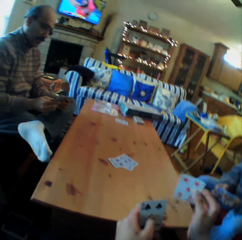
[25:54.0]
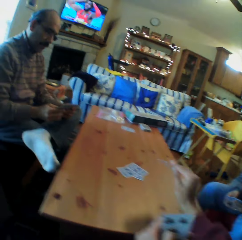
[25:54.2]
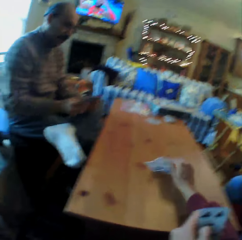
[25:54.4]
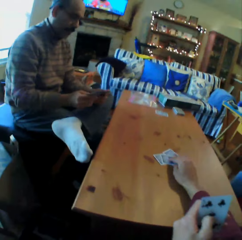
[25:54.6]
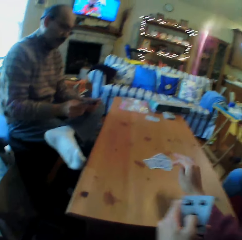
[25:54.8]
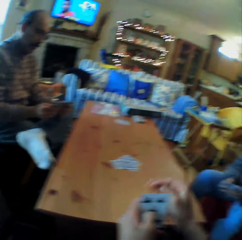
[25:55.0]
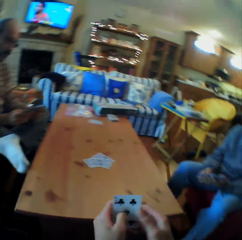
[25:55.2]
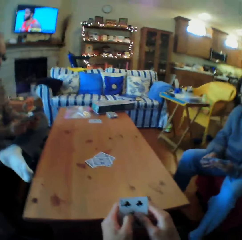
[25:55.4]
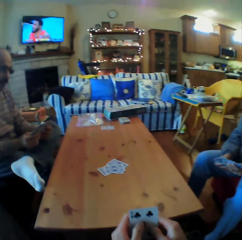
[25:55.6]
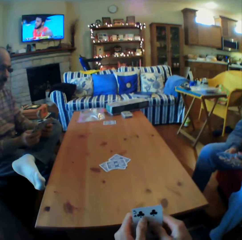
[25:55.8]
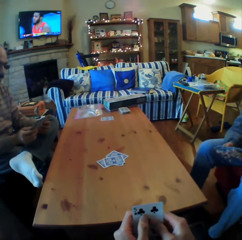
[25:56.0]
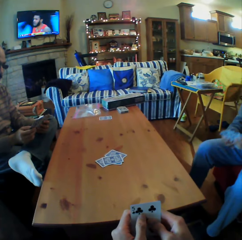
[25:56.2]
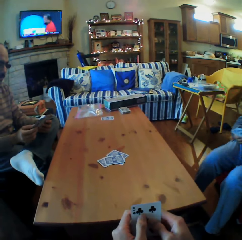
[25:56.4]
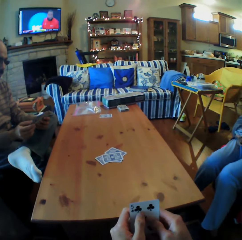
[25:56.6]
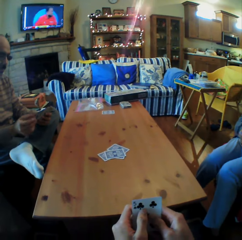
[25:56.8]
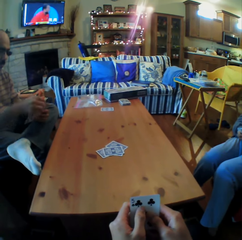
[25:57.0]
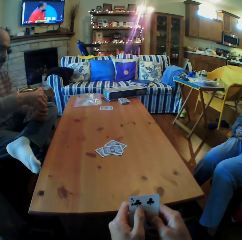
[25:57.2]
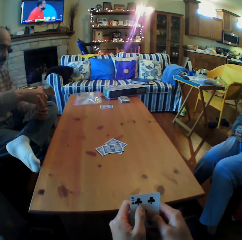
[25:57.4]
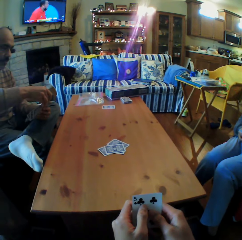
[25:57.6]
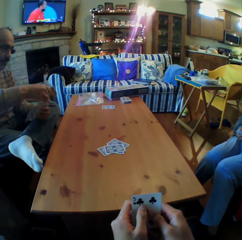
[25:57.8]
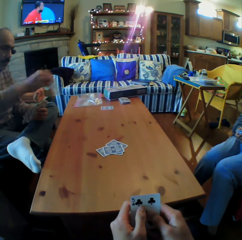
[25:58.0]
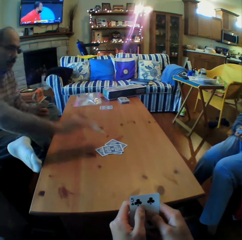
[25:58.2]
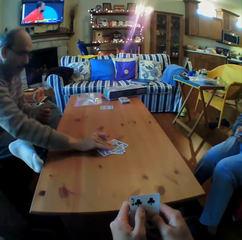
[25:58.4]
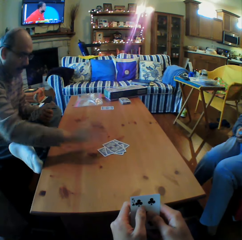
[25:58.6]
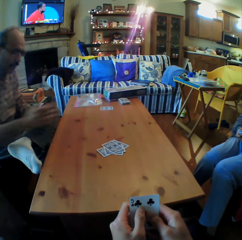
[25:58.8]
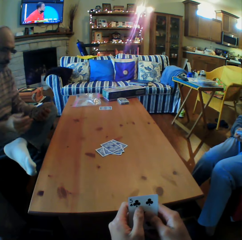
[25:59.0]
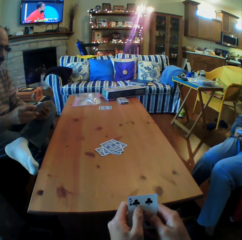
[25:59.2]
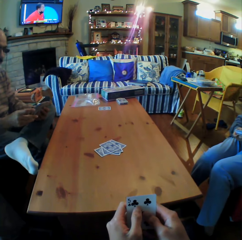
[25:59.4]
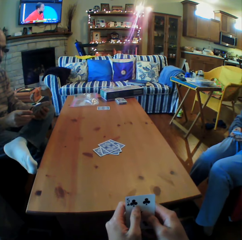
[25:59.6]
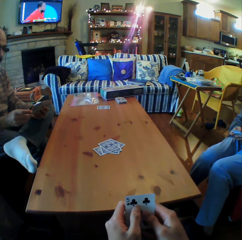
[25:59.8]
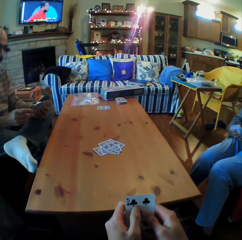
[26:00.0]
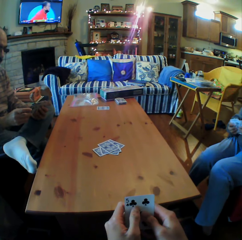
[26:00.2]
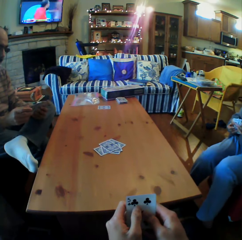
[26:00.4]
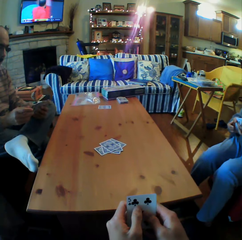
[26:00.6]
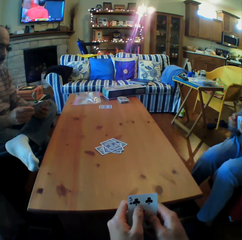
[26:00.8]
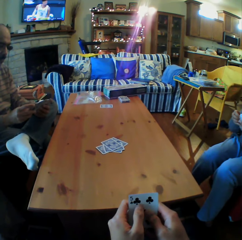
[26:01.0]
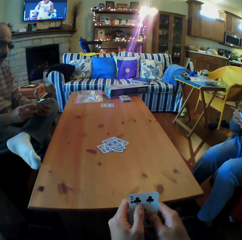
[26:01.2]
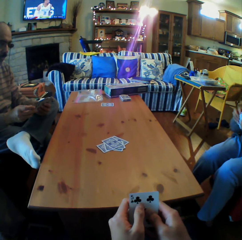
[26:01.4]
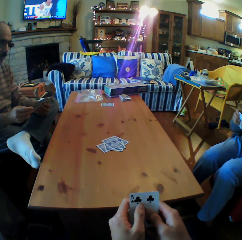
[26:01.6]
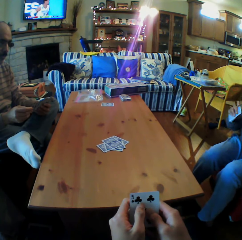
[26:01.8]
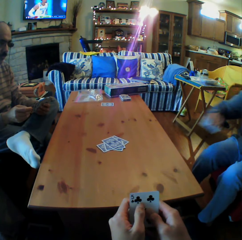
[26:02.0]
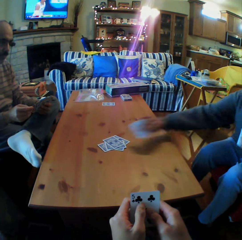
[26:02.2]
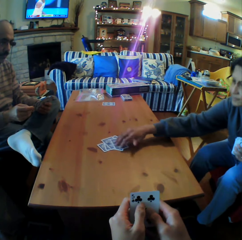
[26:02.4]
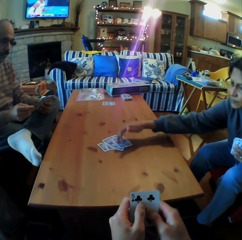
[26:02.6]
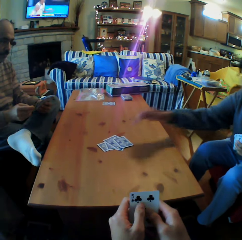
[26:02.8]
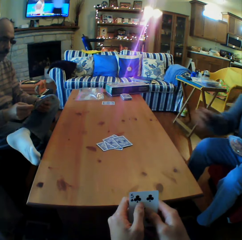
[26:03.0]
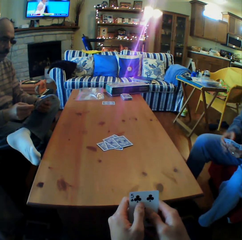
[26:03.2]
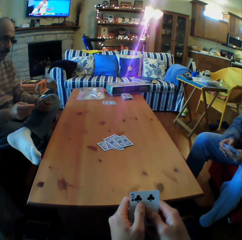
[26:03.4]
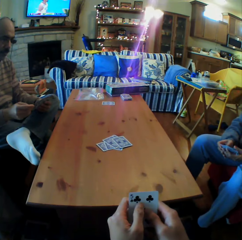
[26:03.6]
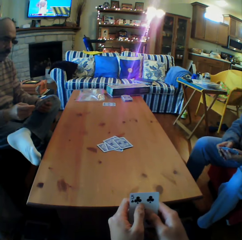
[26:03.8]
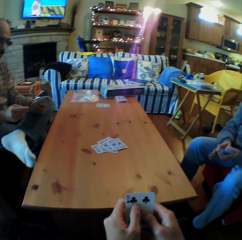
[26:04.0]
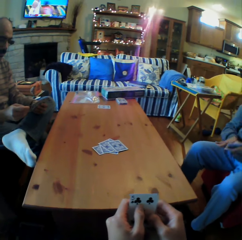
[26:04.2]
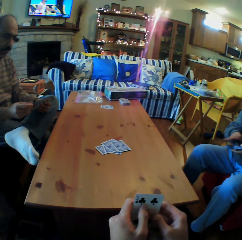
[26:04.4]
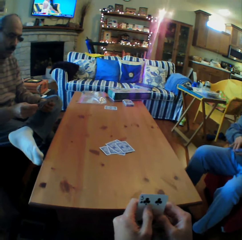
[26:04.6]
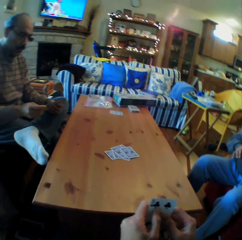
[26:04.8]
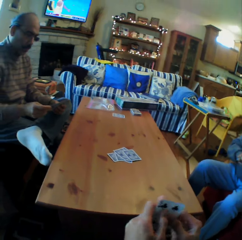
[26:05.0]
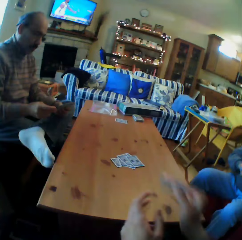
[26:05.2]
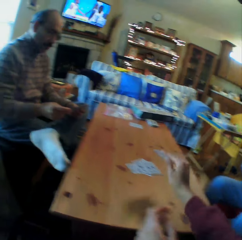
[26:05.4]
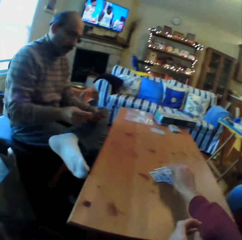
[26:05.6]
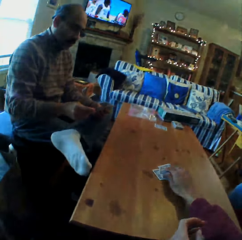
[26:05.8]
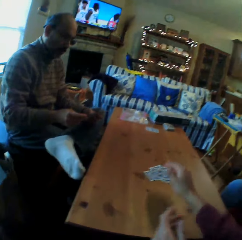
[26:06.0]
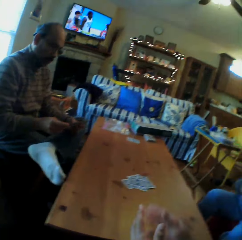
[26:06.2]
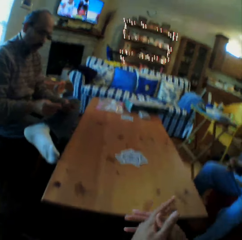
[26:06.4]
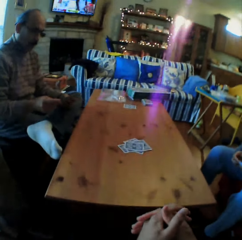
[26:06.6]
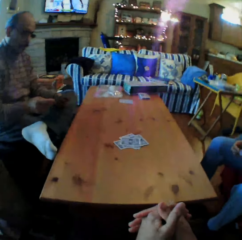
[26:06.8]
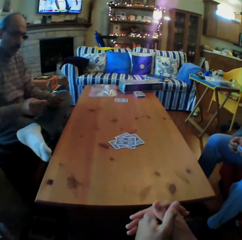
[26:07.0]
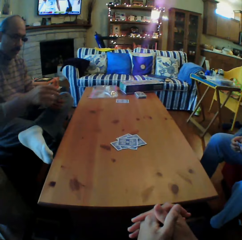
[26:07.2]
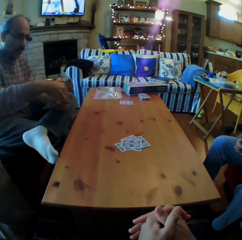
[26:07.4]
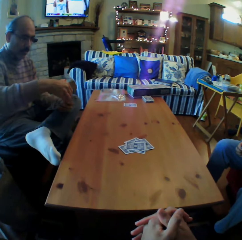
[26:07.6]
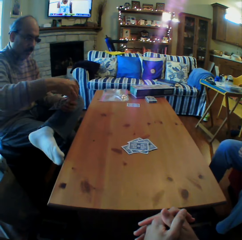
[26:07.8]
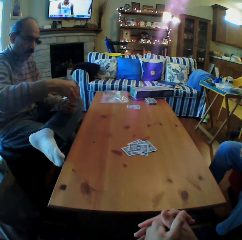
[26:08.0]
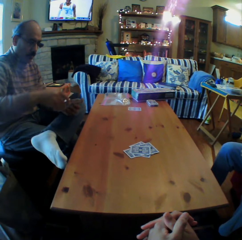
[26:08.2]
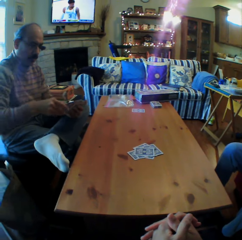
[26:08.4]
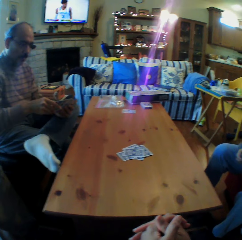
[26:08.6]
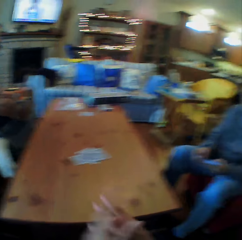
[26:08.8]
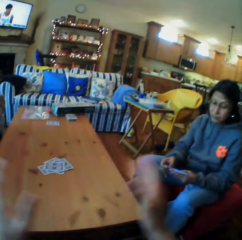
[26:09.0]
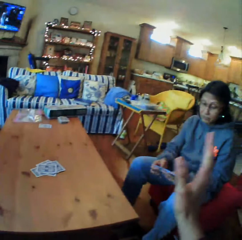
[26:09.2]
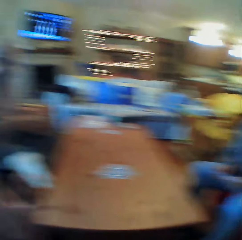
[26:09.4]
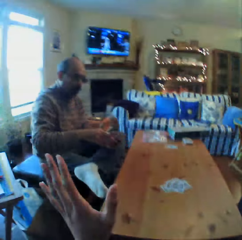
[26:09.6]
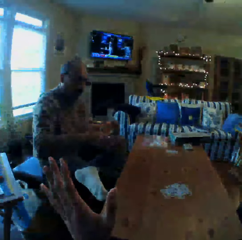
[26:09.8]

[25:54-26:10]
A man puts the cards on the table. The camera wearer looks at the cards. A woman puts the cards on the table. The camera wearer puts the cards on the table.

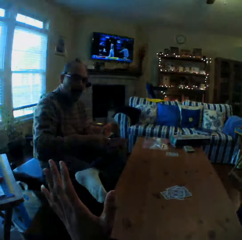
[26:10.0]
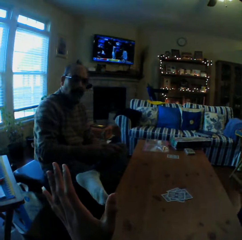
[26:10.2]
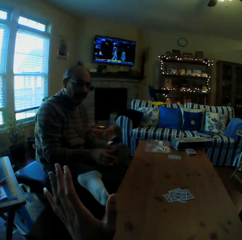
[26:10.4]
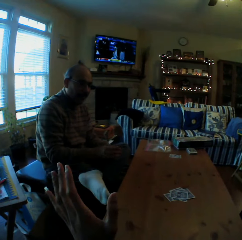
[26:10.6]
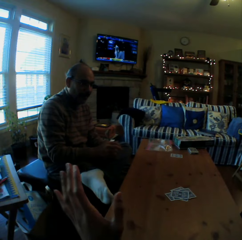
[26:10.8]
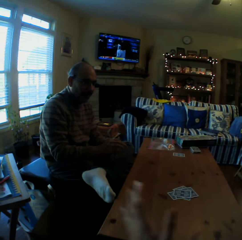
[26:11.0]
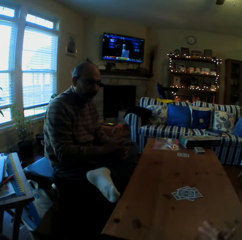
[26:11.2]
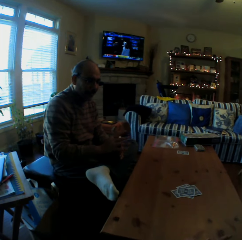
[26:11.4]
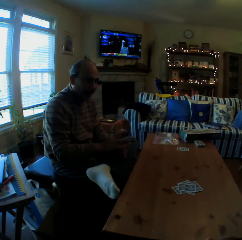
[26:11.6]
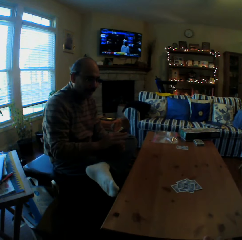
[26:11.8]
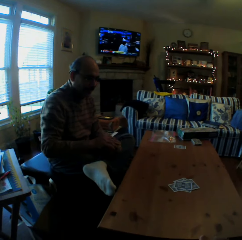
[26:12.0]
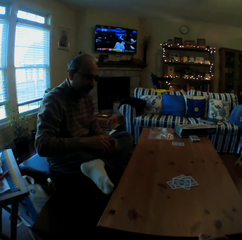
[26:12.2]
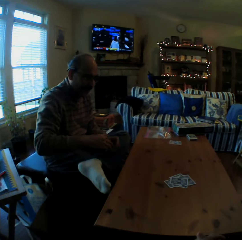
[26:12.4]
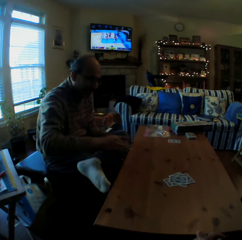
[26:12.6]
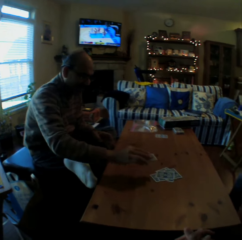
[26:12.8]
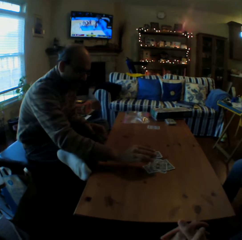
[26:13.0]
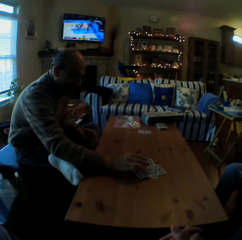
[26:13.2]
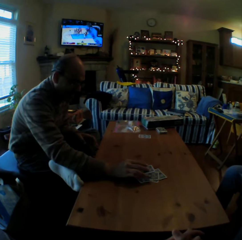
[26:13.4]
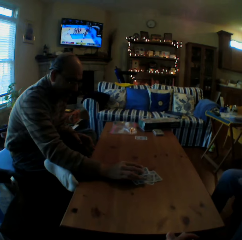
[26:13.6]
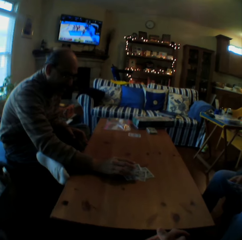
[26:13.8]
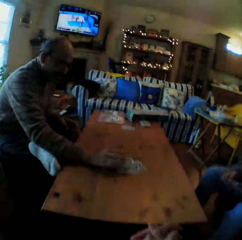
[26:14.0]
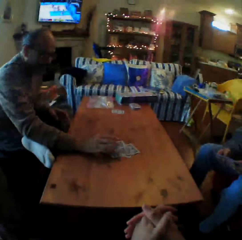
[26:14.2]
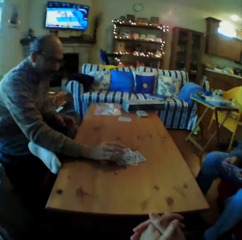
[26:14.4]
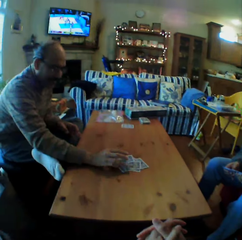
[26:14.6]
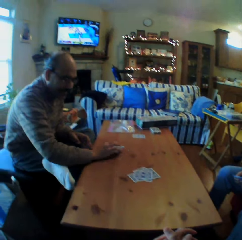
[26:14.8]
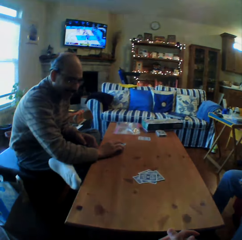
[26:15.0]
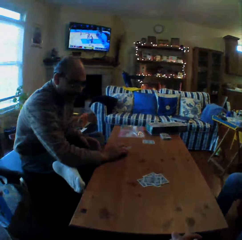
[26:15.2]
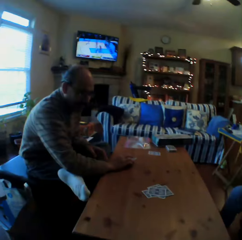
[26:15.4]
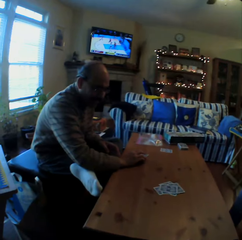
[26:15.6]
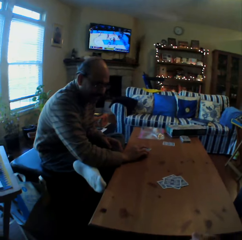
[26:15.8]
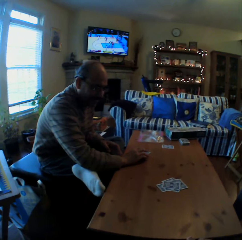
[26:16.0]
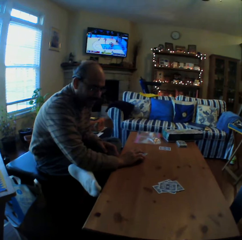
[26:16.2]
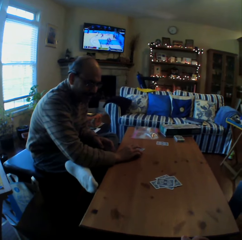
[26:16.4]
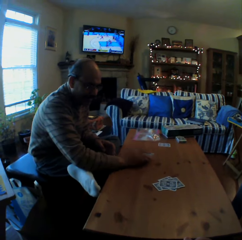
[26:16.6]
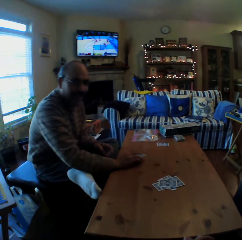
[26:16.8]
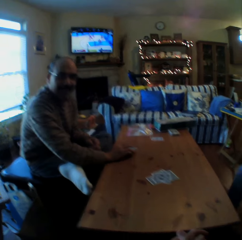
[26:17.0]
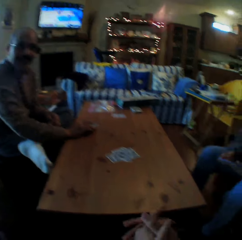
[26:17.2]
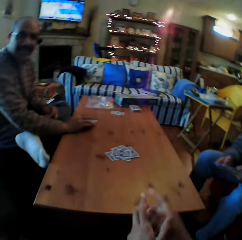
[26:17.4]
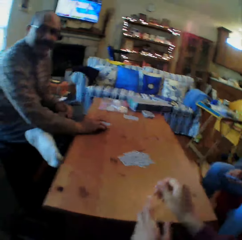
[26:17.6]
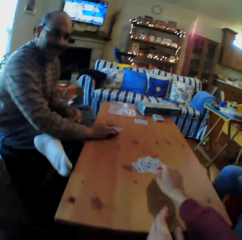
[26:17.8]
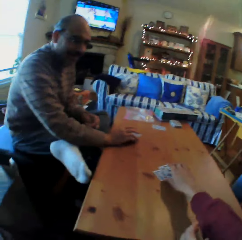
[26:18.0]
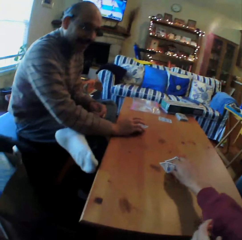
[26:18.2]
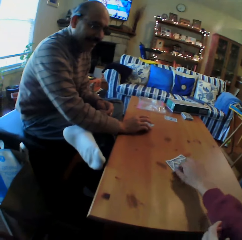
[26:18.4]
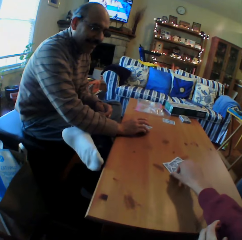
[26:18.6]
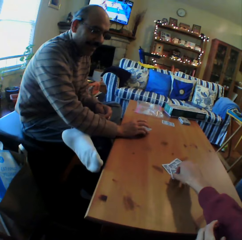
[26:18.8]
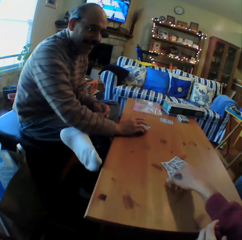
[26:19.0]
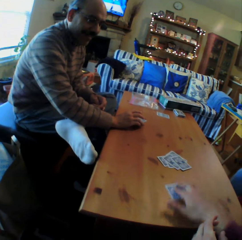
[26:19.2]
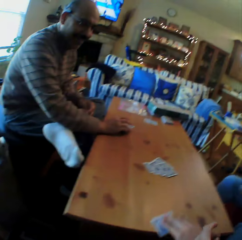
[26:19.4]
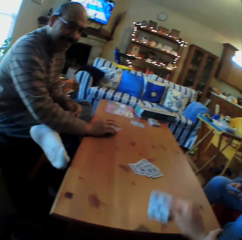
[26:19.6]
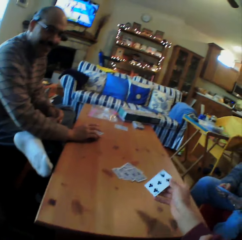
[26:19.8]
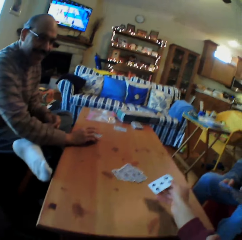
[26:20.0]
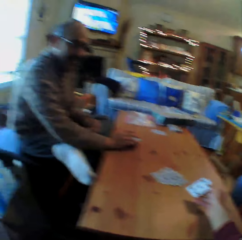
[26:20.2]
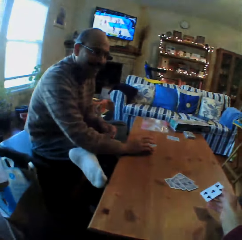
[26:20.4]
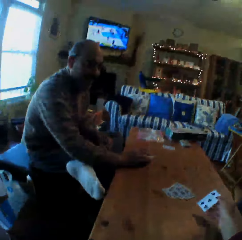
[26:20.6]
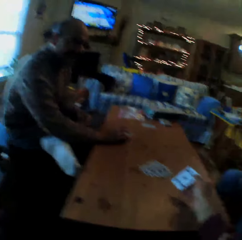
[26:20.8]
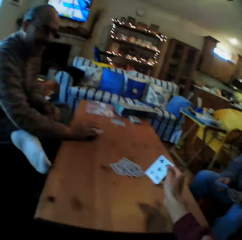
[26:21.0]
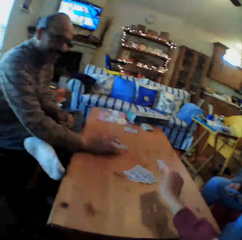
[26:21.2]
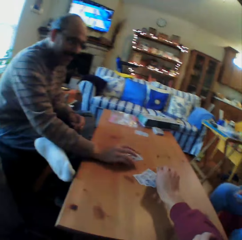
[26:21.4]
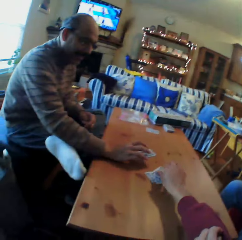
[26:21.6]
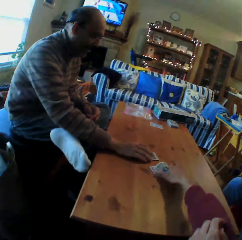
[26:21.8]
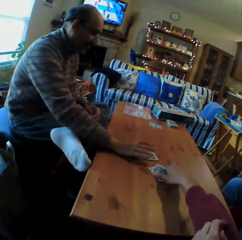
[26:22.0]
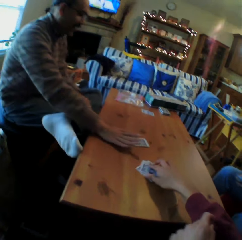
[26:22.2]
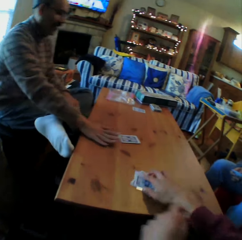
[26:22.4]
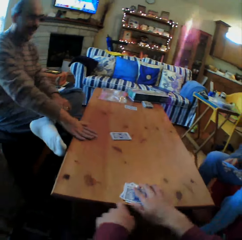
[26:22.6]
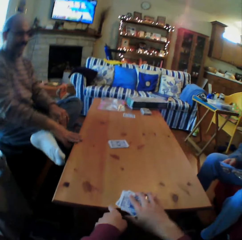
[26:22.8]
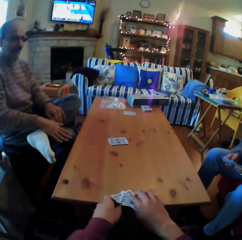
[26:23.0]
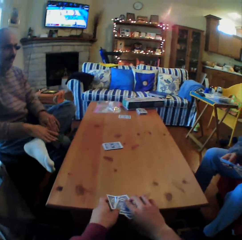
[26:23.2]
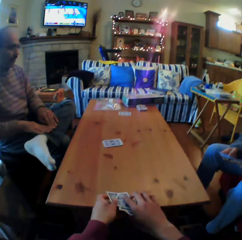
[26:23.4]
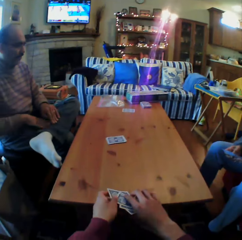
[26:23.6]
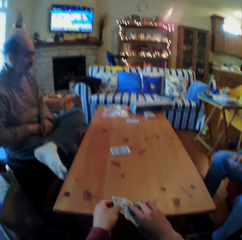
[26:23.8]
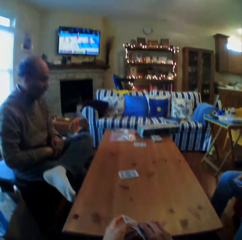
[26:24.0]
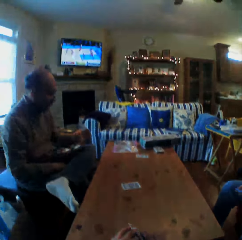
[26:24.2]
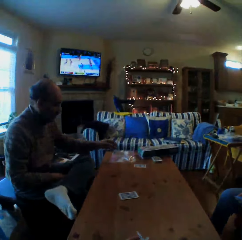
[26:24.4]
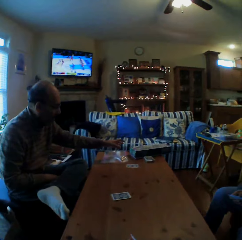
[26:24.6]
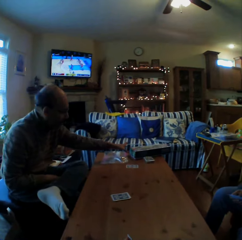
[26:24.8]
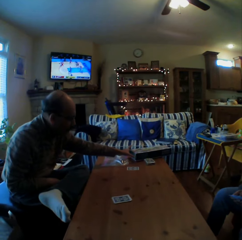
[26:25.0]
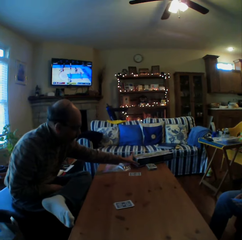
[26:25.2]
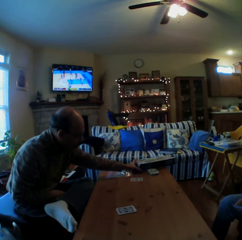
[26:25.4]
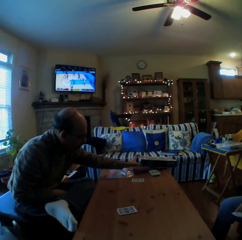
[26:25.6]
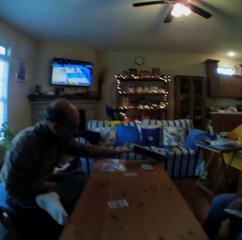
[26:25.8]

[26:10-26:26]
A man puts the cards on the table. The camera wearer converses with the man. They pick up the cards from the table. They look at the cards. They put the cards on the table. They pick up the cards.
